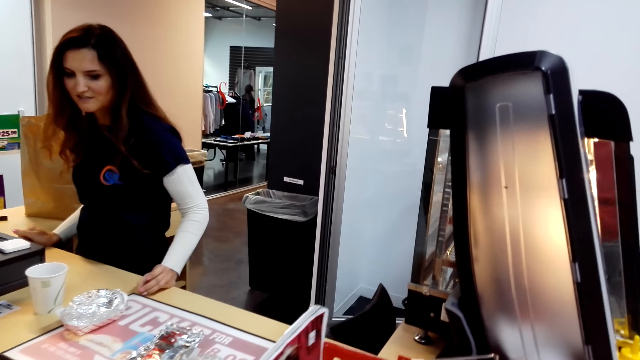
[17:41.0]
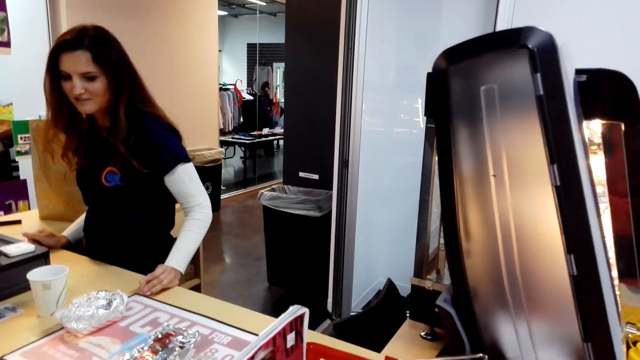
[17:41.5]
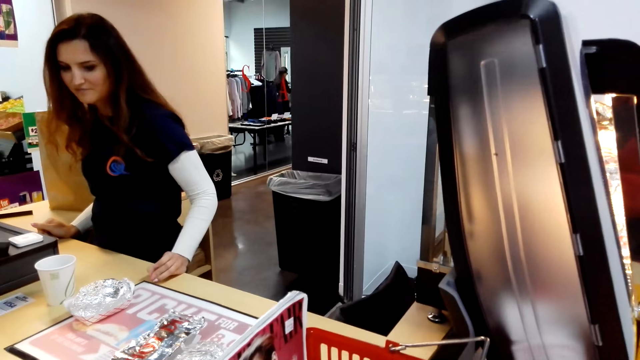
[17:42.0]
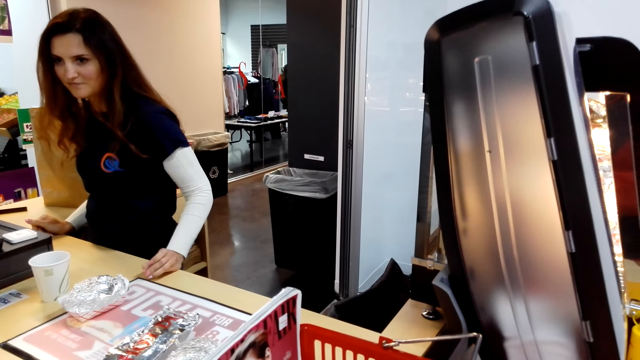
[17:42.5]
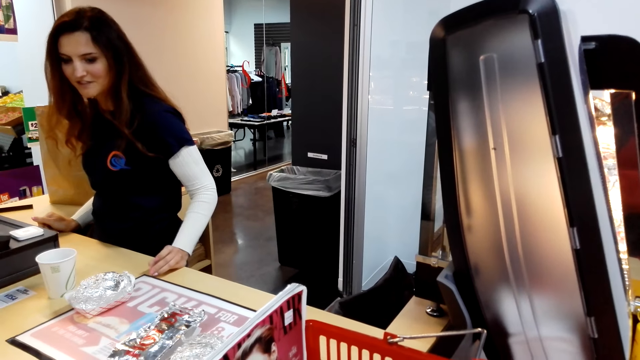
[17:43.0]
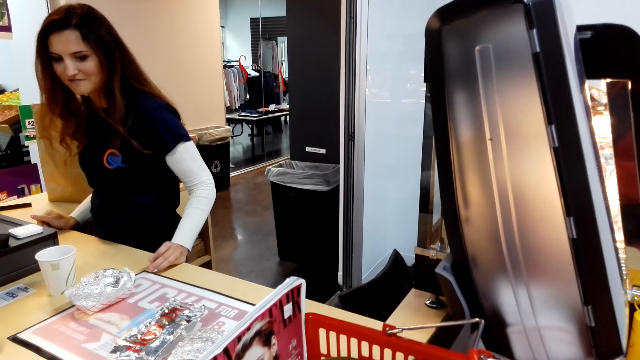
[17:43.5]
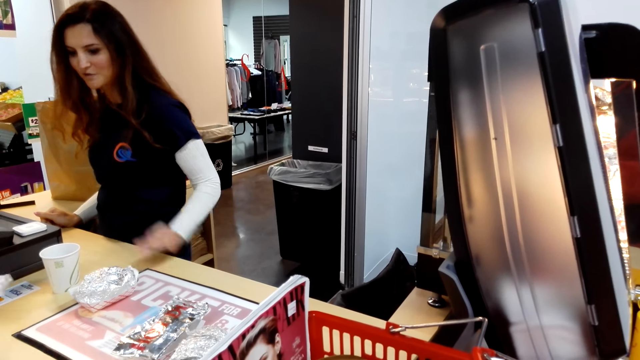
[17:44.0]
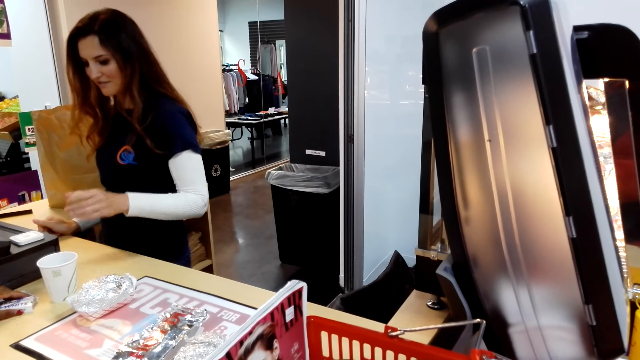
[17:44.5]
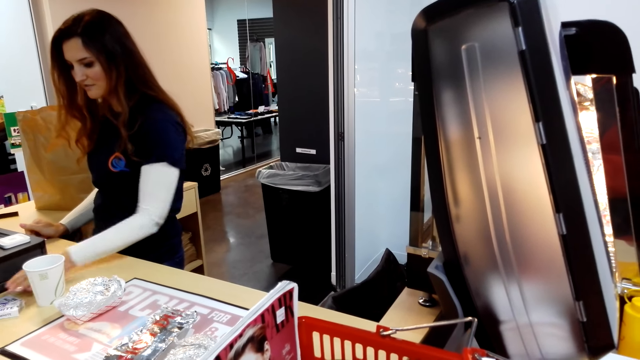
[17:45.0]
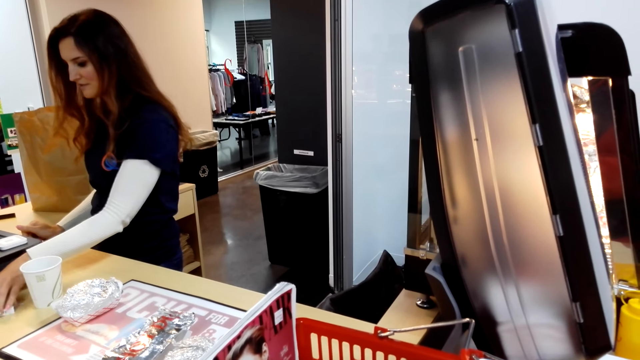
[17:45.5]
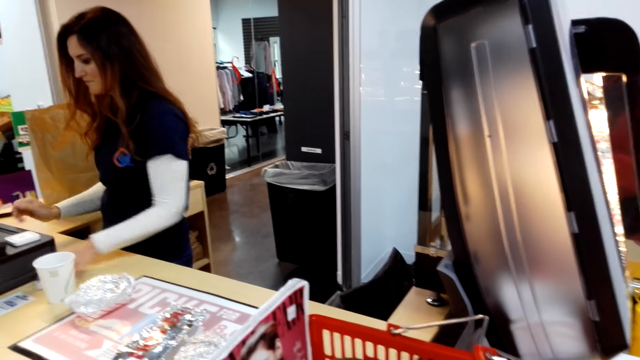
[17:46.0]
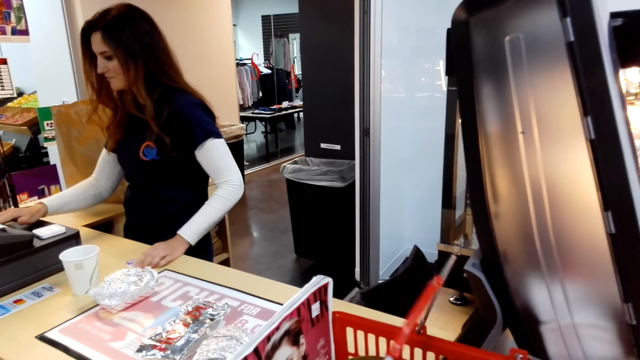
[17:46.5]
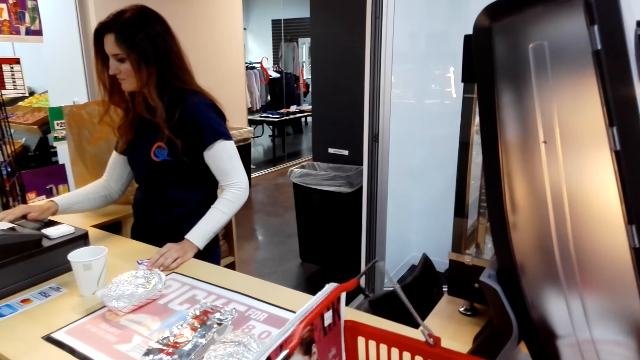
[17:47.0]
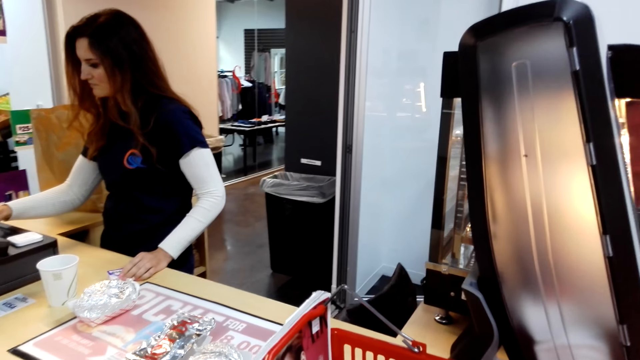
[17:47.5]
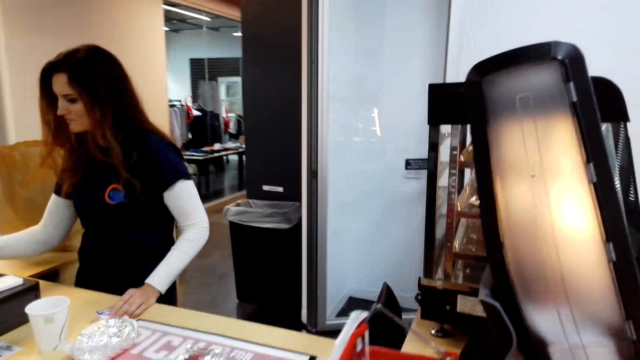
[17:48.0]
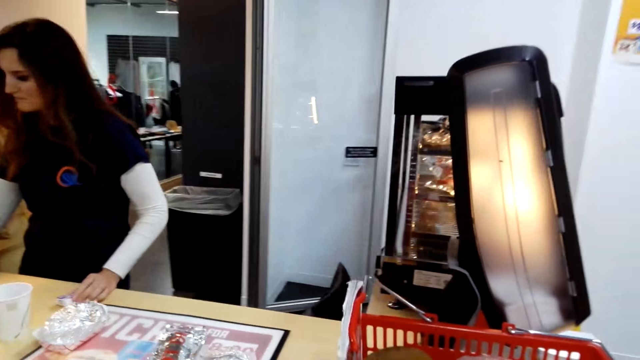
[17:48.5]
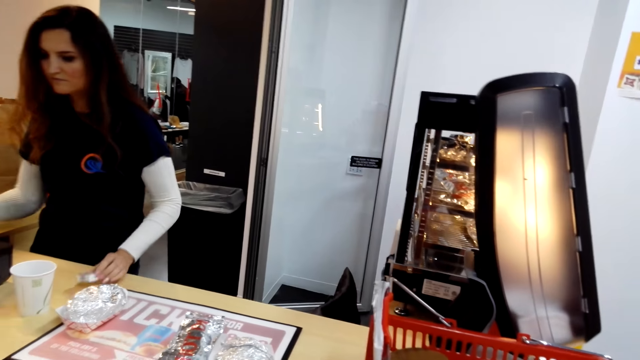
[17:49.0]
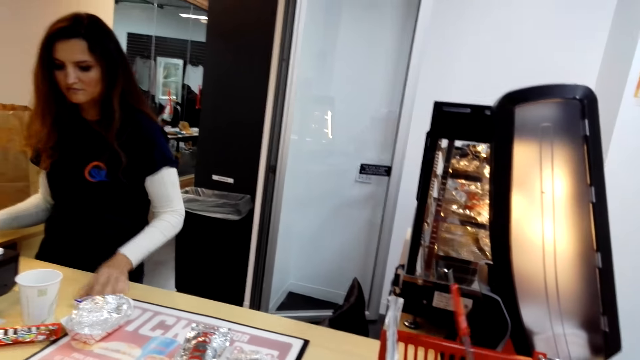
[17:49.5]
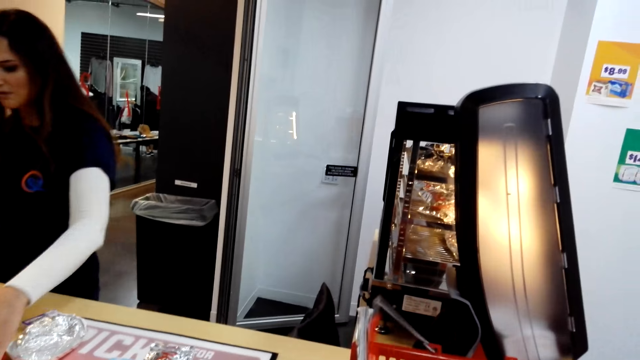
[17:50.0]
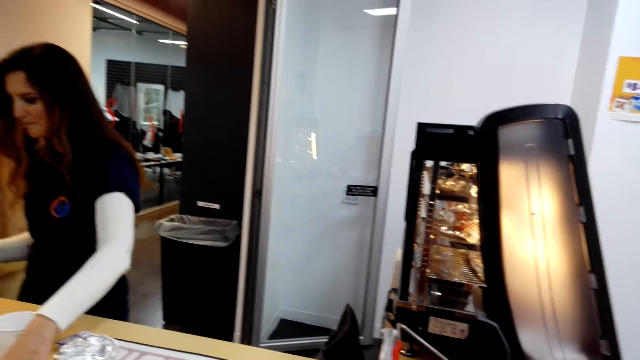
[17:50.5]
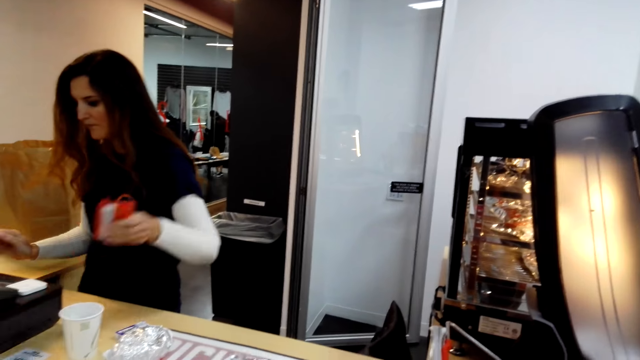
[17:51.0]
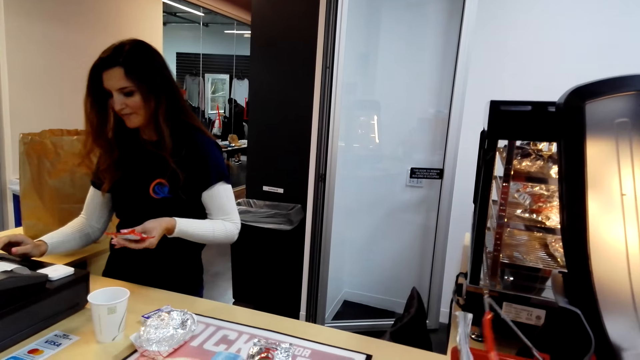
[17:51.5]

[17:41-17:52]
A woman gives another woman chocolates. The first woman puts something on the table. The other woman itemizes the items and calculates the price.

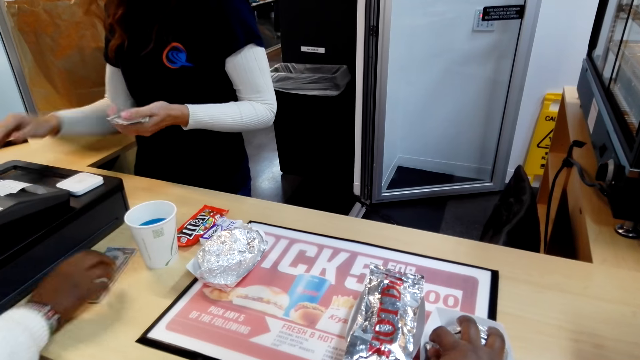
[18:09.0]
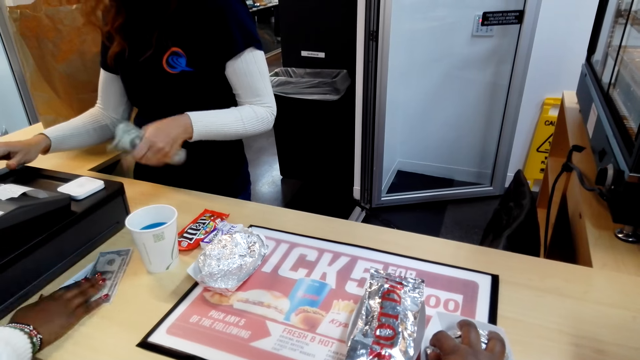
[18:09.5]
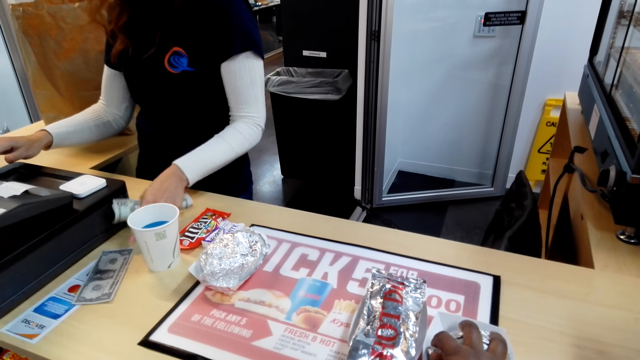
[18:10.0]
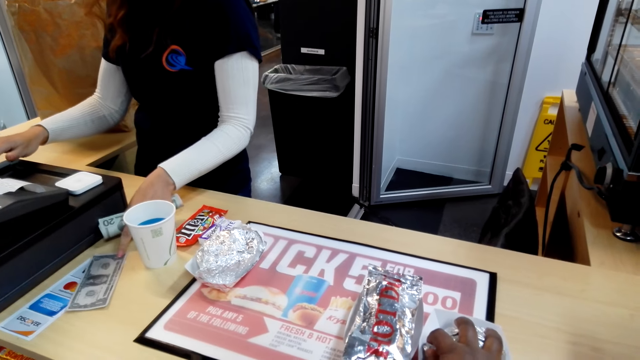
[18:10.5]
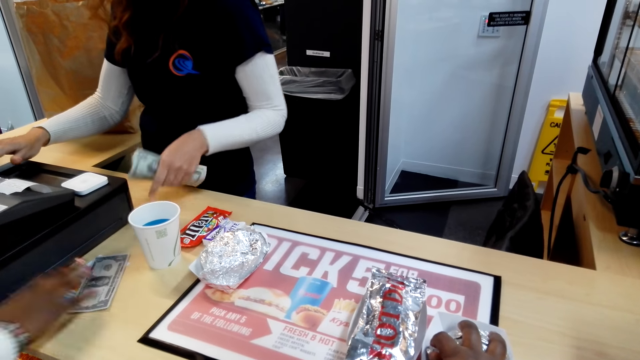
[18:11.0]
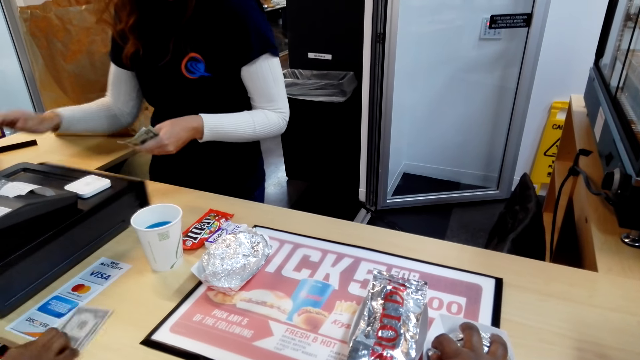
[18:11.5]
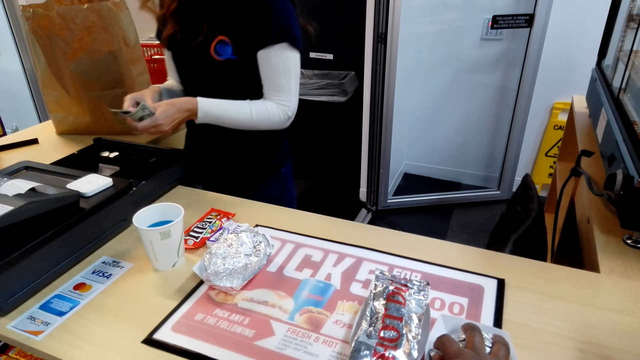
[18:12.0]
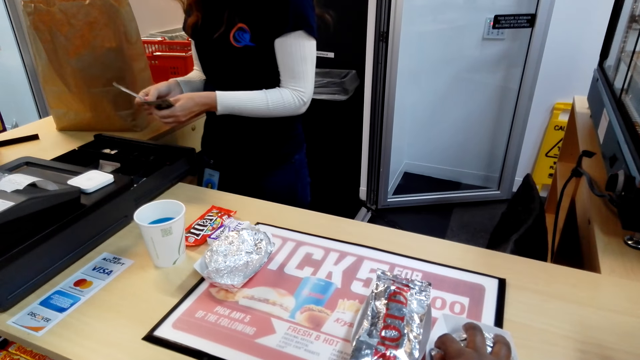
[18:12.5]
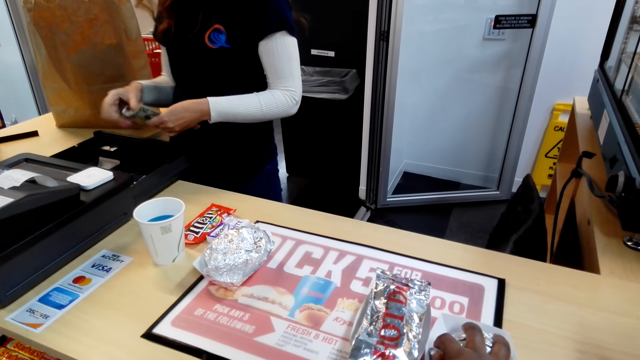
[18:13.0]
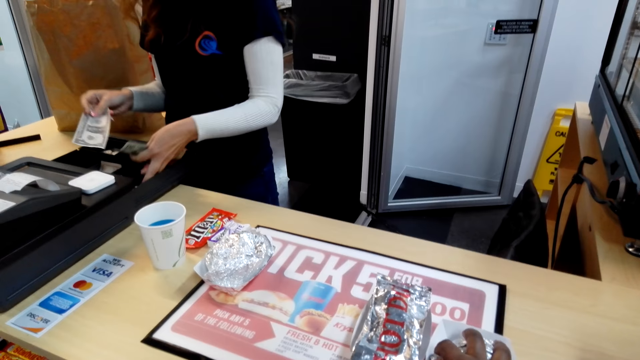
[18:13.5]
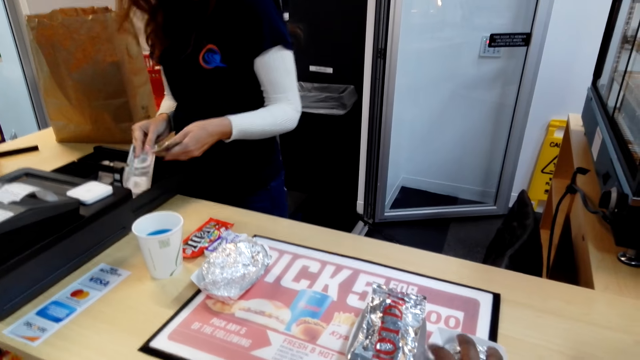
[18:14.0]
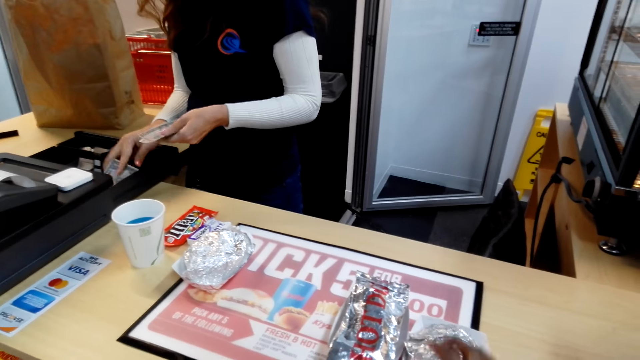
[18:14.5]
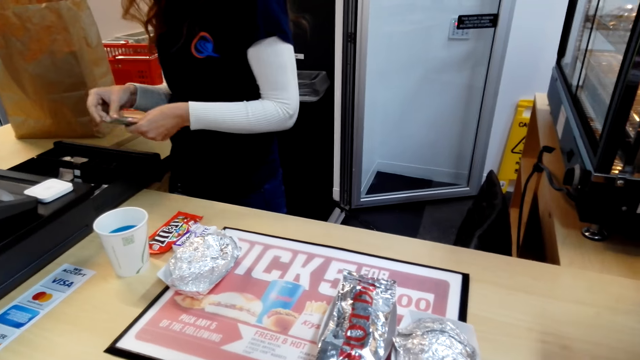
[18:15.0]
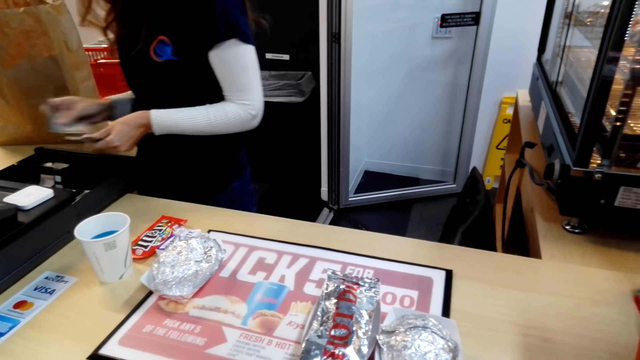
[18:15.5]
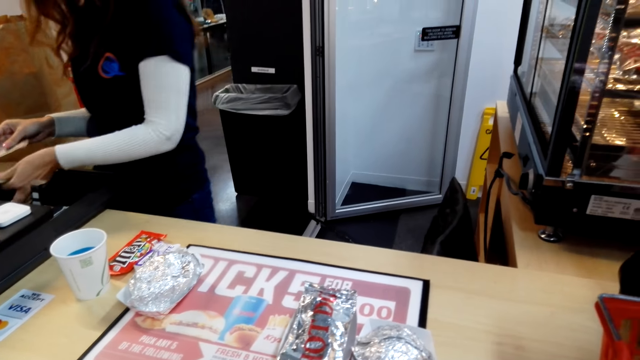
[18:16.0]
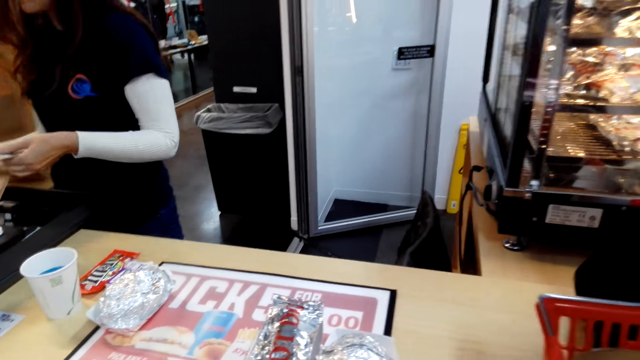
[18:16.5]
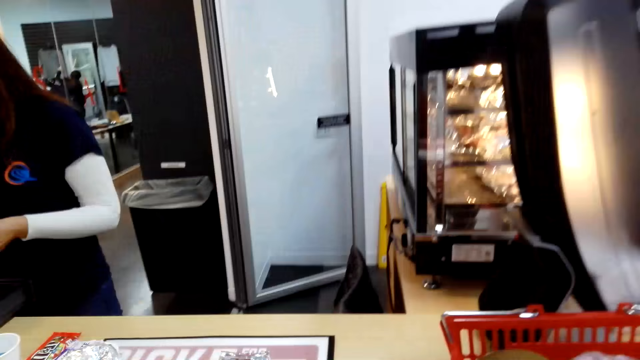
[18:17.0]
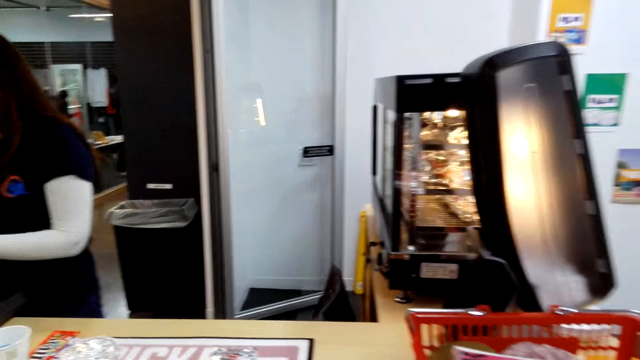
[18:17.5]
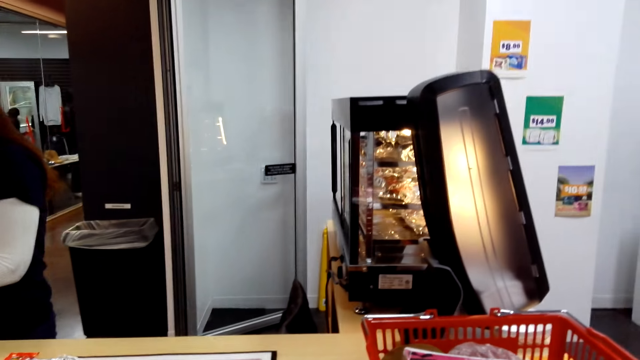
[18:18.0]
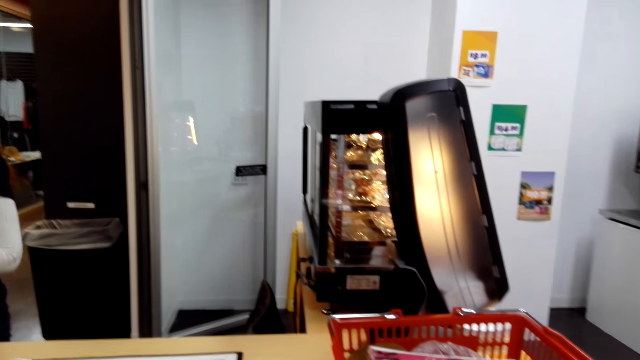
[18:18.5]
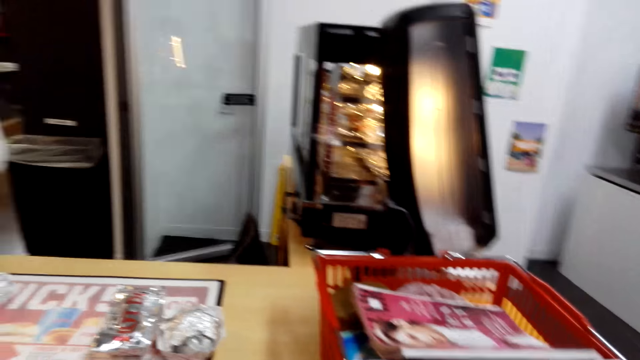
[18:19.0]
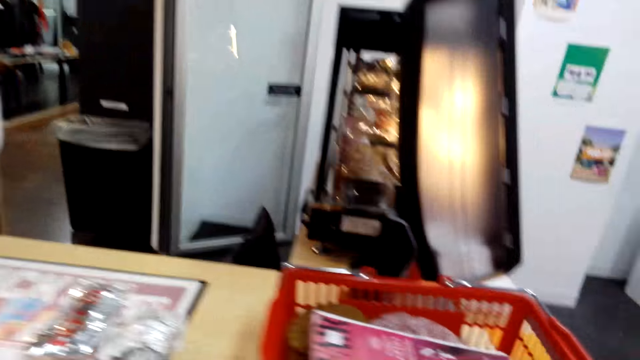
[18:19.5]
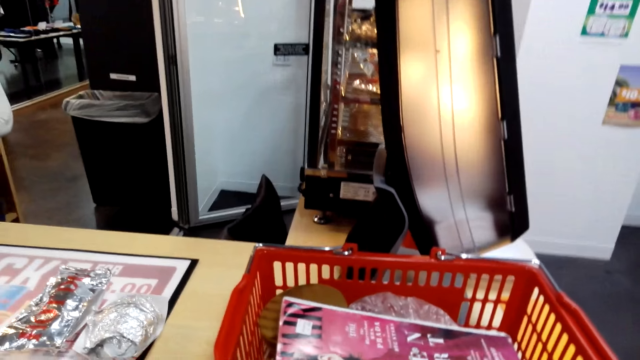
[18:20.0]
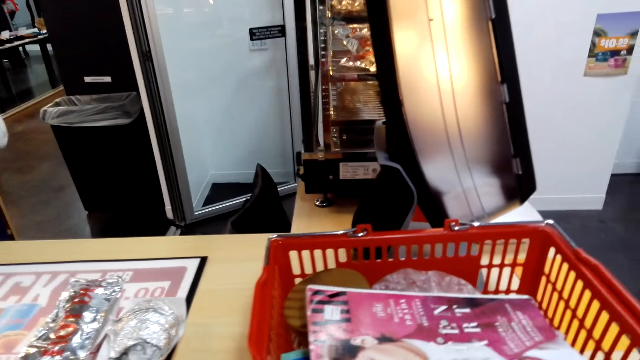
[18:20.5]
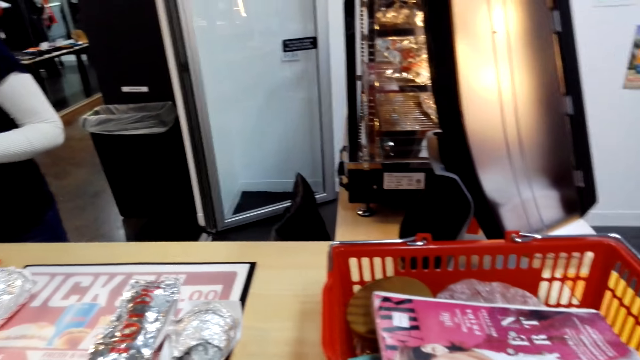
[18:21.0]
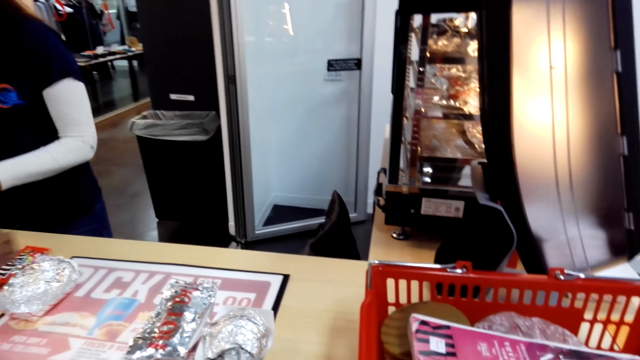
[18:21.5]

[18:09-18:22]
A woman totals the items. Another woman puts the money on the table. The first woman gives the other woman money. The first woman pulls the money. The other woman picks up the money. The first woman puts the money in the drawer. The camera wearer moves the sandwich. They look around.
